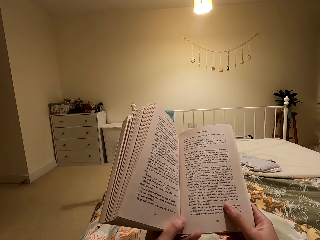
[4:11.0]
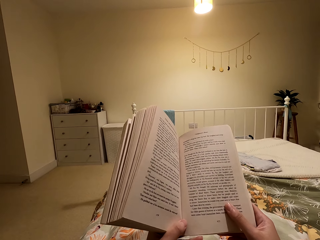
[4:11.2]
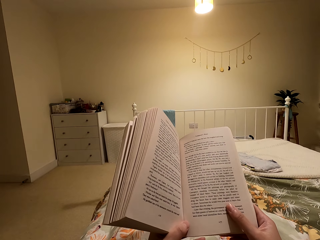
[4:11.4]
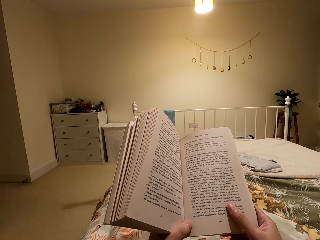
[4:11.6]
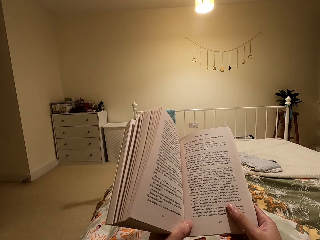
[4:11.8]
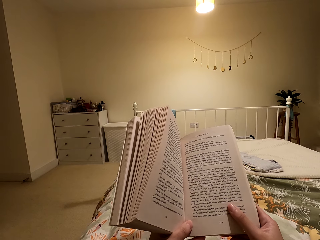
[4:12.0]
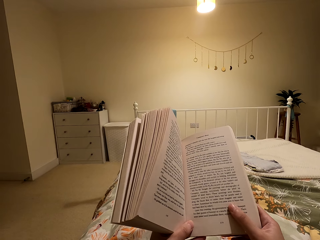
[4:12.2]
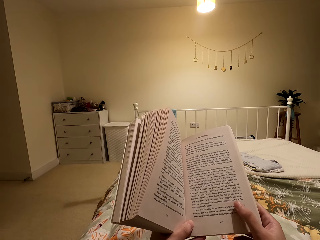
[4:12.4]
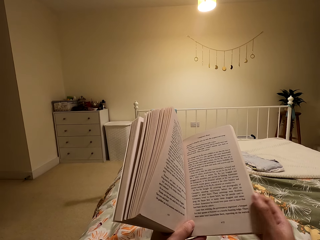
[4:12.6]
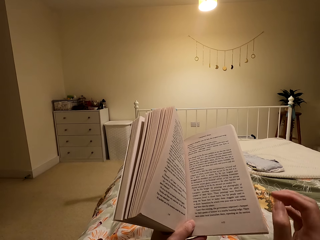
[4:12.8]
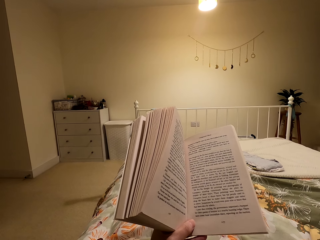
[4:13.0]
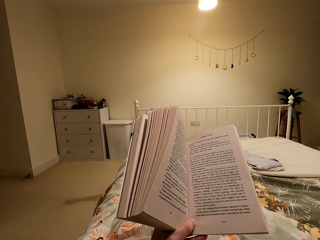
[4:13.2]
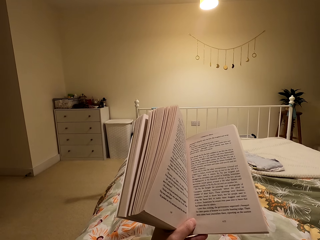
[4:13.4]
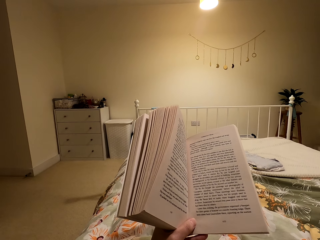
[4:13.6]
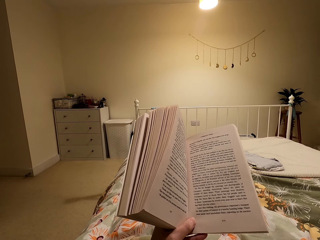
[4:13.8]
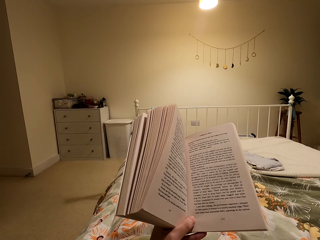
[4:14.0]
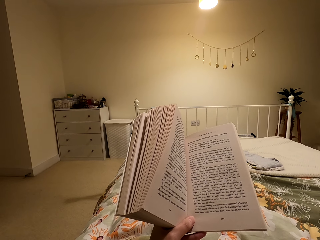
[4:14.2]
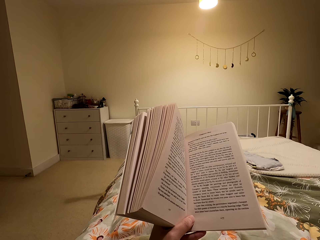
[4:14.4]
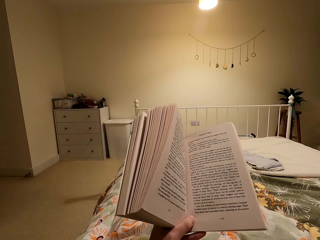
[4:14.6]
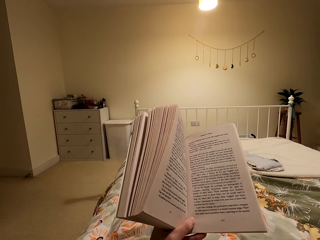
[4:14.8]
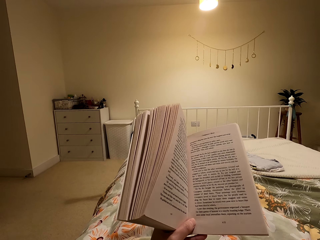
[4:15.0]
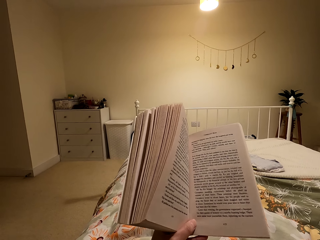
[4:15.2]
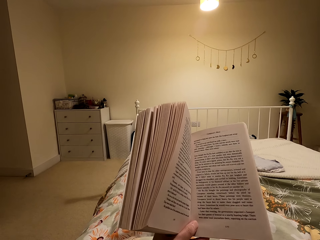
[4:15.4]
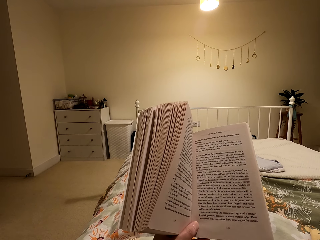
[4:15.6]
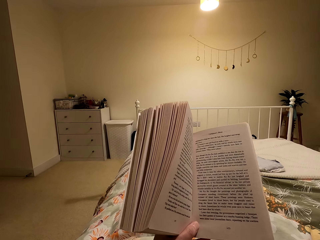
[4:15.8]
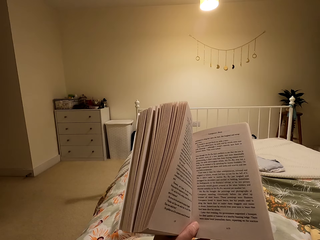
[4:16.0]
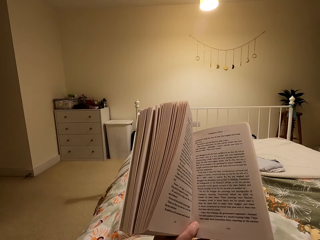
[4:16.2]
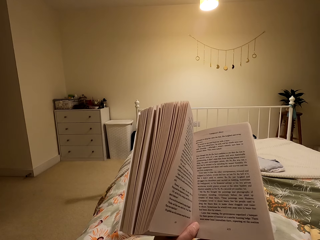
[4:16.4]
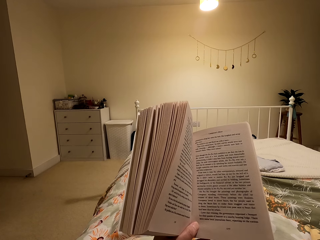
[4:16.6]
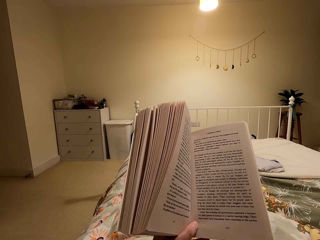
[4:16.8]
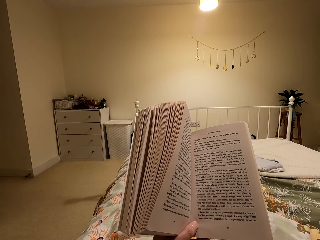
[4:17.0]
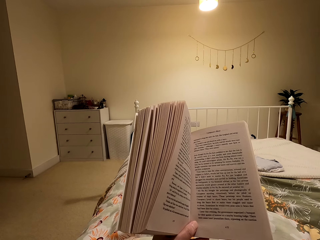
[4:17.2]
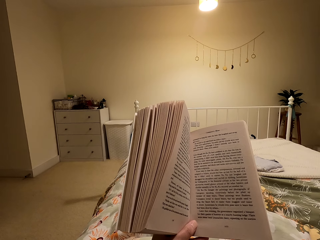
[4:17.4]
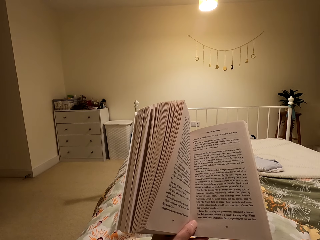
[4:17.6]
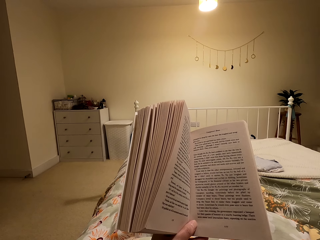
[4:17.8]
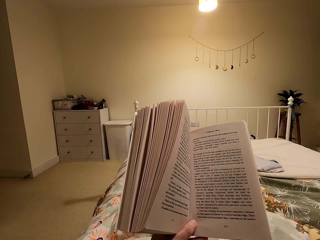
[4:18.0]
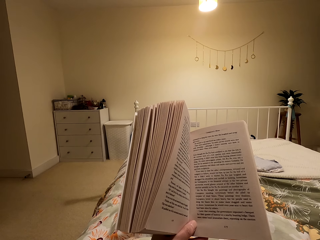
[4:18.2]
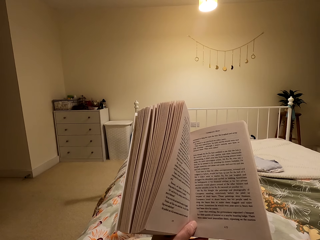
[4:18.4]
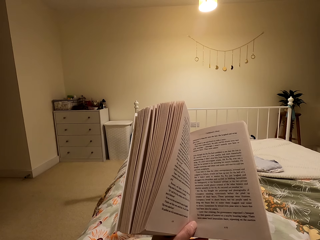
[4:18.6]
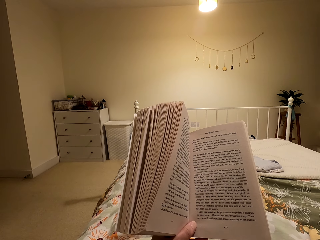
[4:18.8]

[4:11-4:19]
The camera wearer lifts the right hand. They read the book.

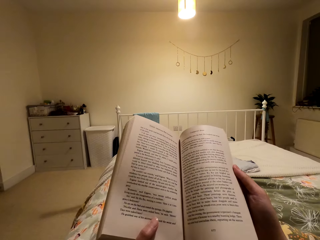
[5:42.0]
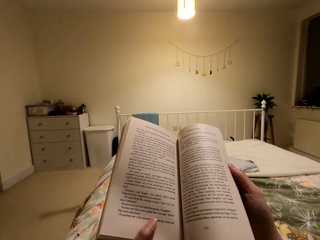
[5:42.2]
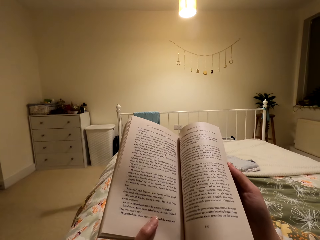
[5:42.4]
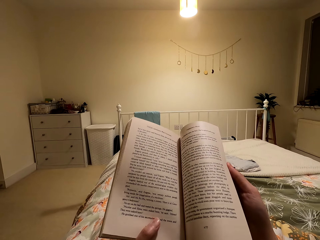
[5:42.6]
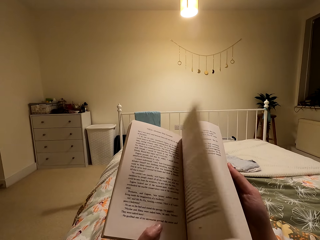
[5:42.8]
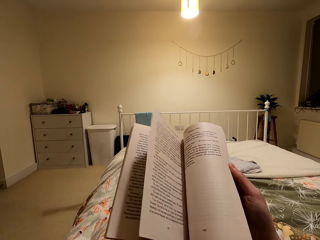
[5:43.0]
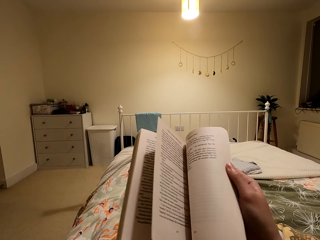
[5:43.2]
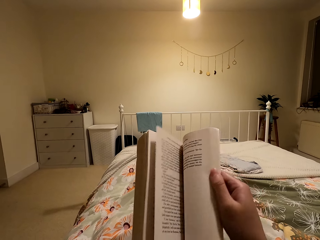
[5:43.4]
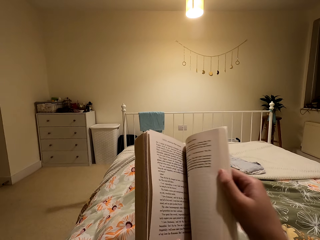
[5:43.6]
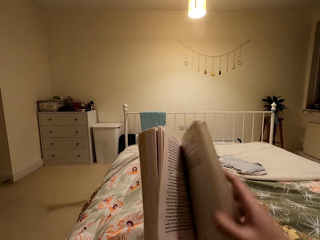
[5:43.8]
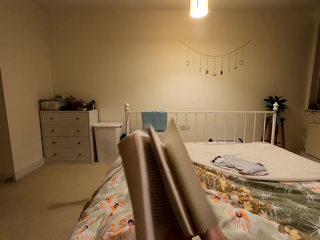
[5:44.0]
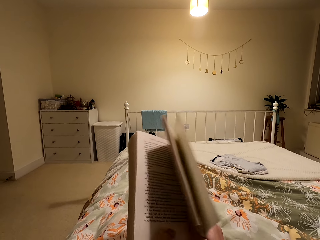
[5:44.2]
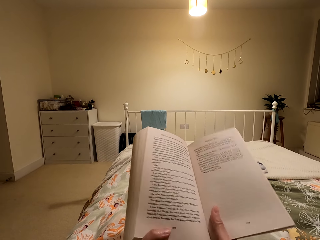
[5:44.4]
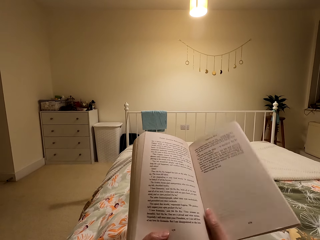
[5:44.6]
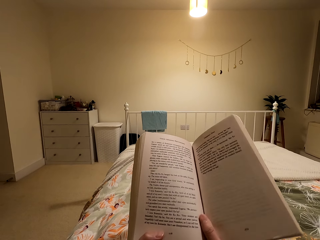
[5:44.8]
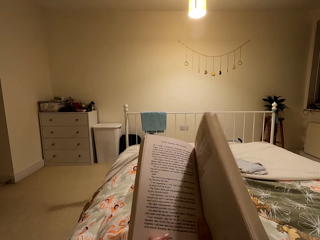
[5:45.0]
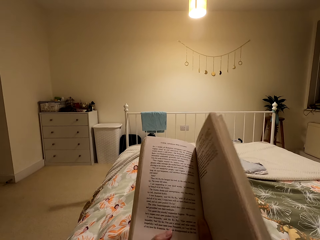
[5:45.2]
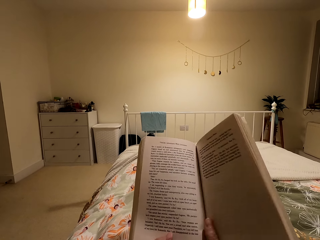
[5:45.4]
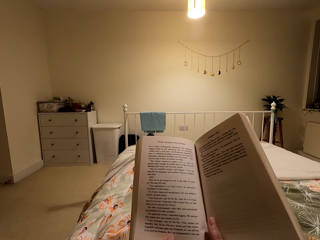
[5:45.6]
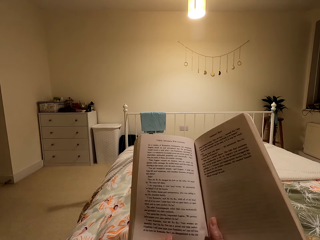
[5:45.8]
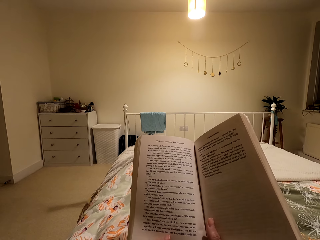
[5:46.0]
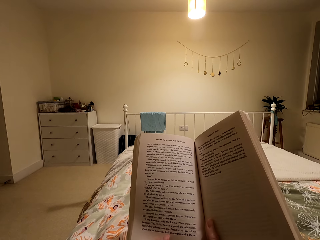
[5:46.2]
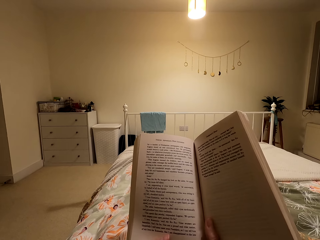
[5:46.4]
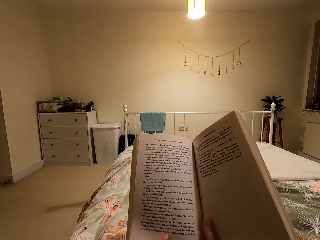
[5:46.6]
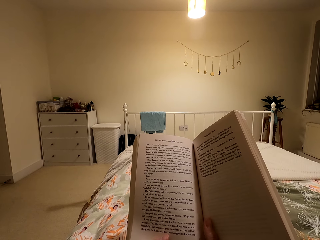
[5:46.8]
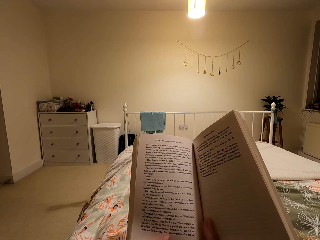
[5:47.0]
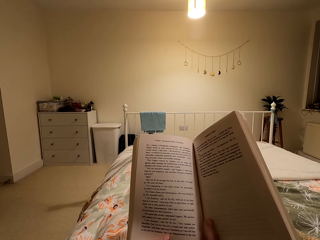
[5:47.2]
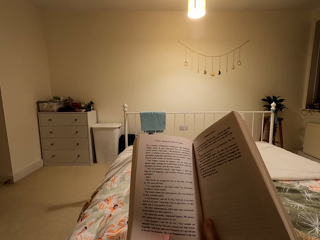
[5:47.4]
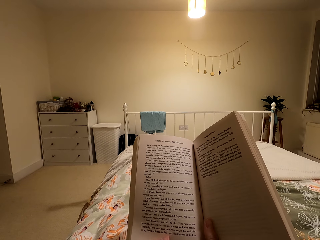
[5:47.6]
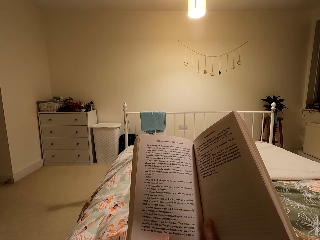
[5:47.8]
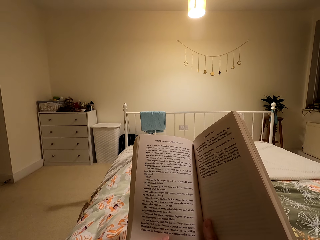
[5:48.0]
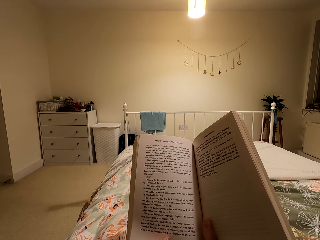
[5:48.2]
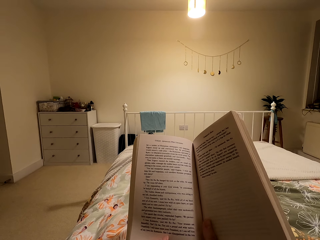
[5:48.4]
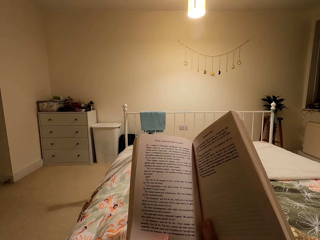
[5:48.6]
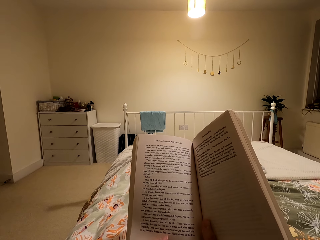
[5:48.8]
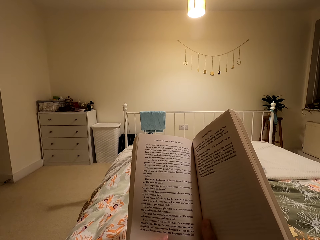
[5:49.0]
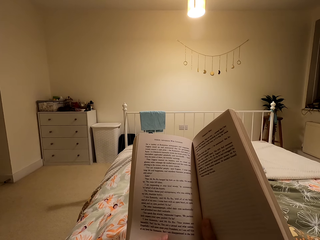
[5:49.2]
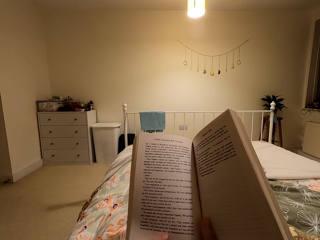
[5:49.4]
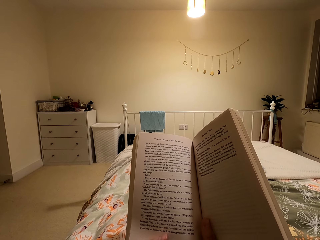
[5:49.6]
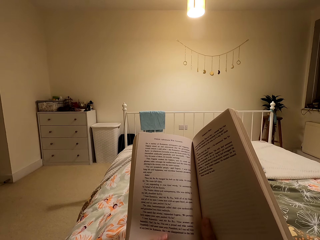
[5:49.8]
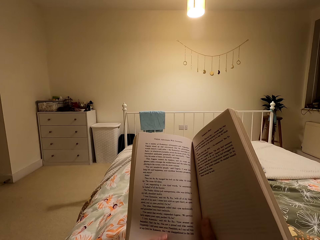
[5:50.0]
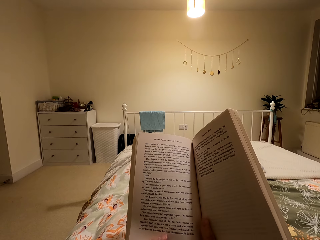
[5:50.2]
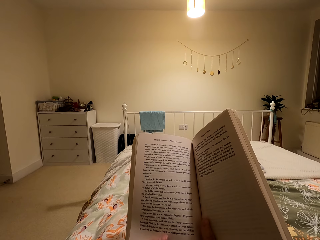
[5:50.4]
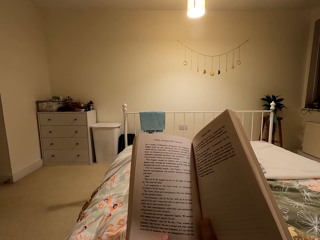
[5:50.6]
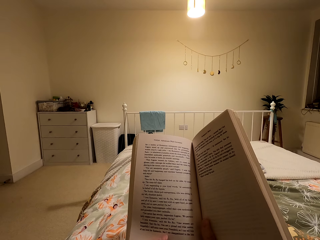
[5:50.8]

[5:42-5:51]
The camera wearer turns the page. They read the book.

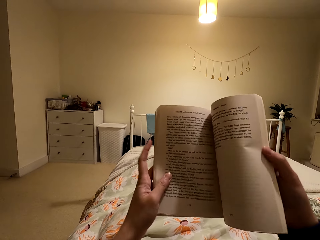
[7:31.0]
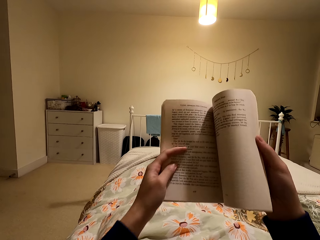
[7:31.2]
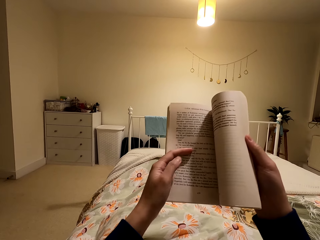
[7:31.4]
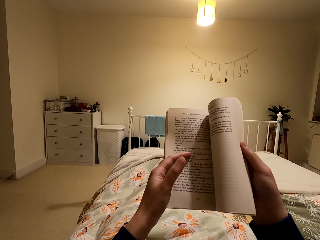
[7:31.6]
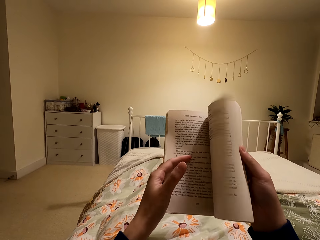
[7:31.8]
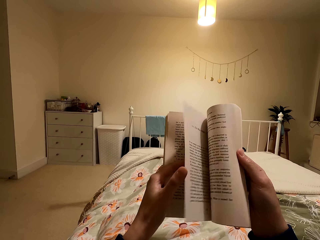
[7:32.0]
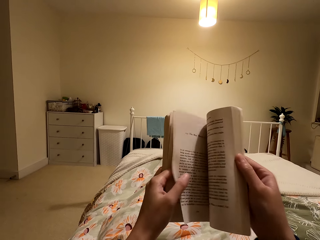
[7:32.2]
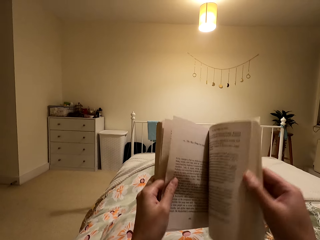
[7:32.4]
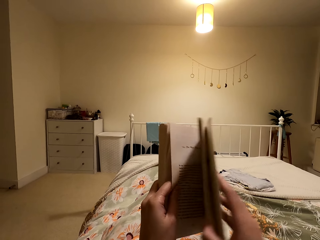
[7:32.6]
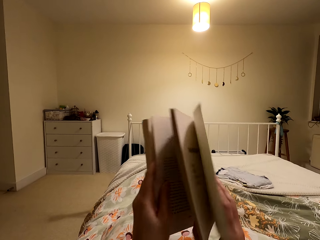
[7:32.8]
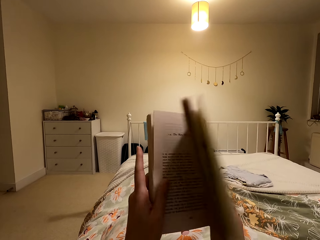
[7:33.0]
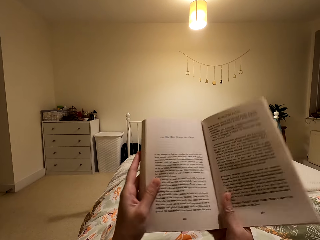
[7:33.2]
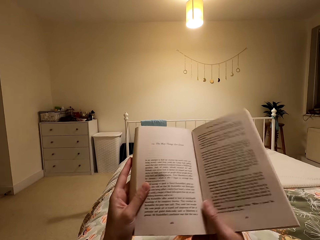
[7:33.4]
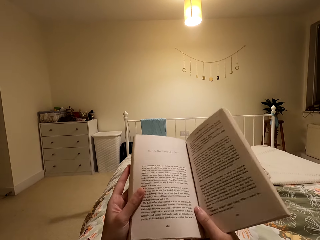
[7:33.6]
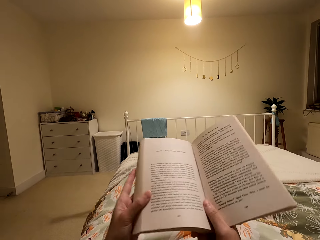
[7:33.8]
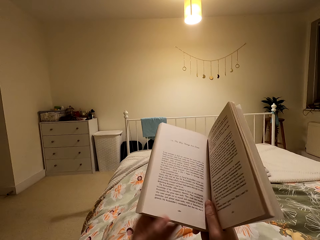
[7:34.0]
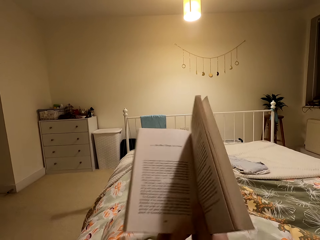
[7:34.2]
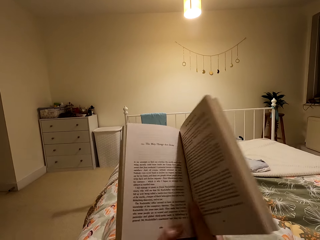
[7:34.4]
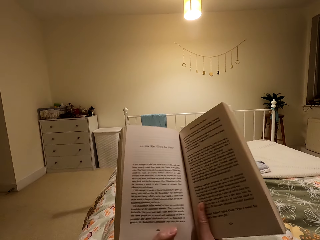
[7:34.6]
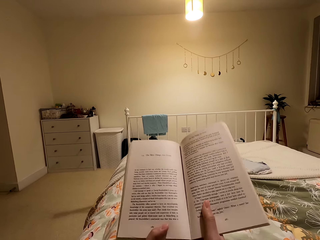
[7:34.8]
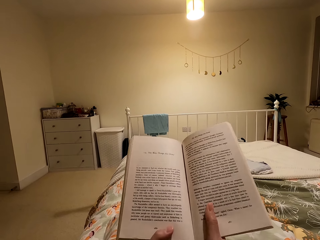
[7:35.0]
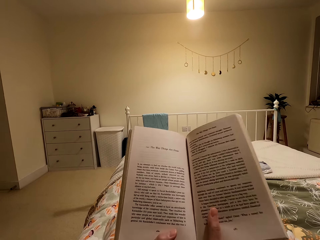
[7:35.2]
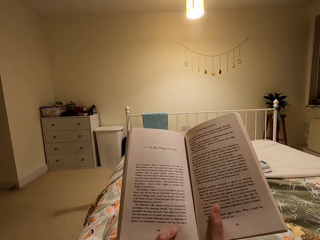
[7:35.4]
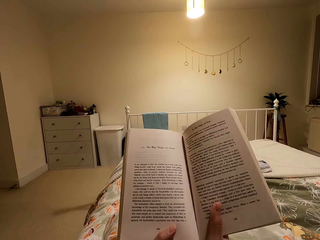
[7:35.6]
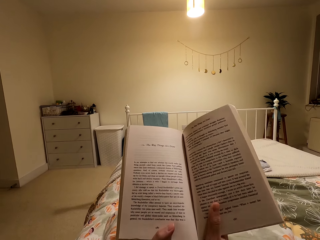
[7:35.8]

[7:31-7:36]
The camera wearer turns the page. They read the book.
